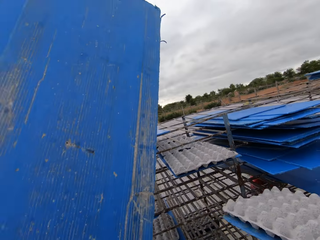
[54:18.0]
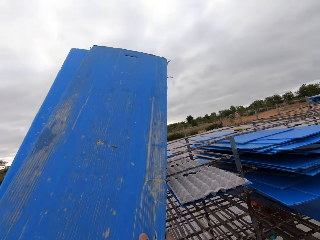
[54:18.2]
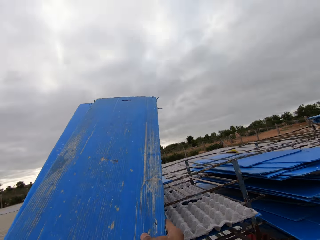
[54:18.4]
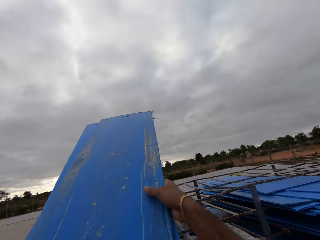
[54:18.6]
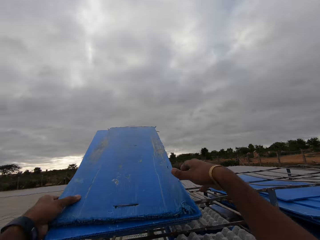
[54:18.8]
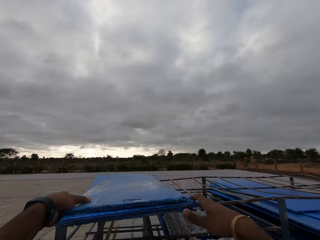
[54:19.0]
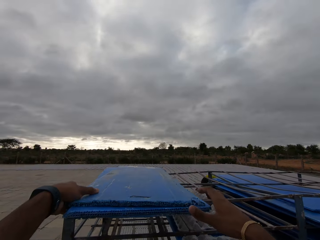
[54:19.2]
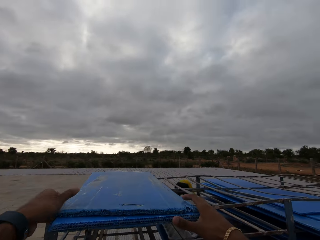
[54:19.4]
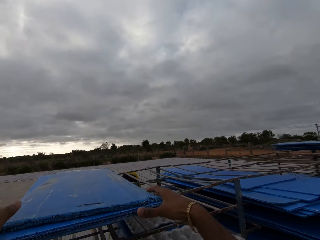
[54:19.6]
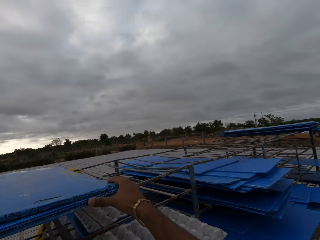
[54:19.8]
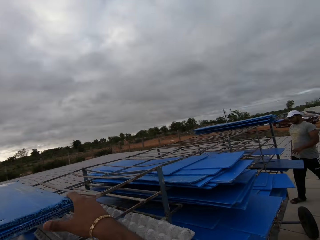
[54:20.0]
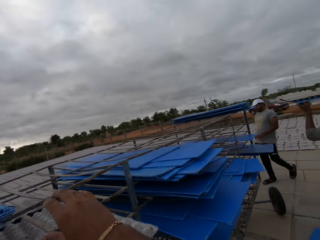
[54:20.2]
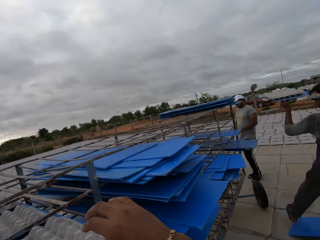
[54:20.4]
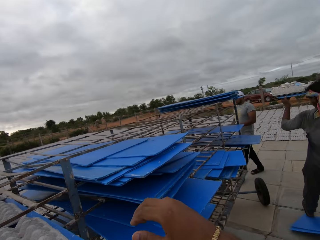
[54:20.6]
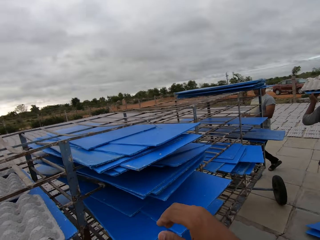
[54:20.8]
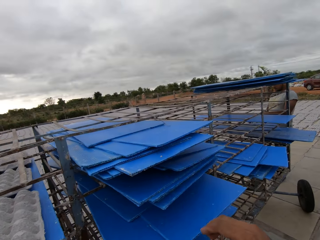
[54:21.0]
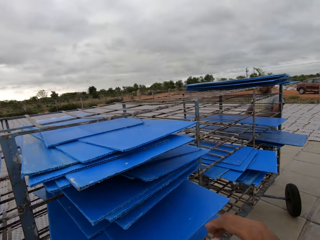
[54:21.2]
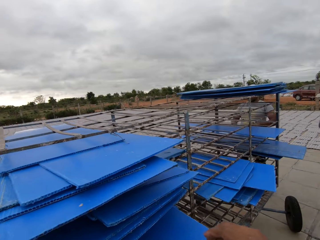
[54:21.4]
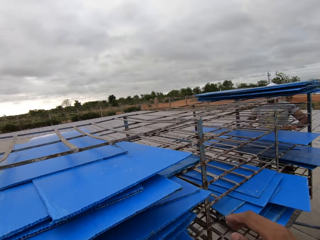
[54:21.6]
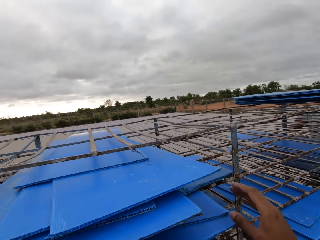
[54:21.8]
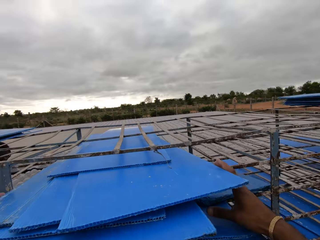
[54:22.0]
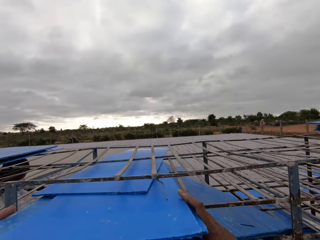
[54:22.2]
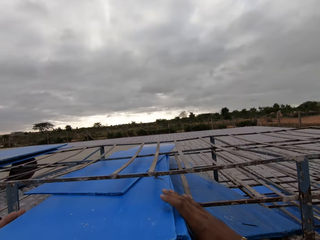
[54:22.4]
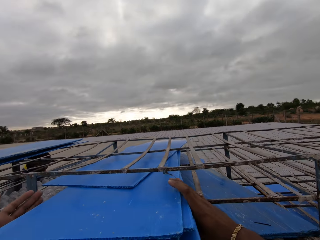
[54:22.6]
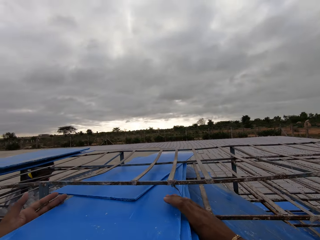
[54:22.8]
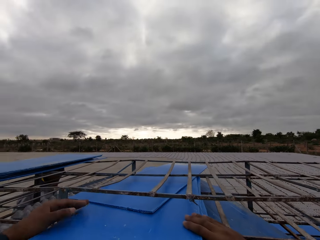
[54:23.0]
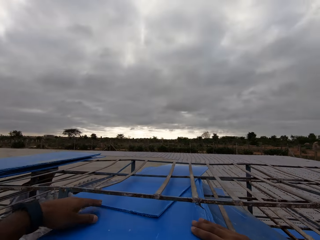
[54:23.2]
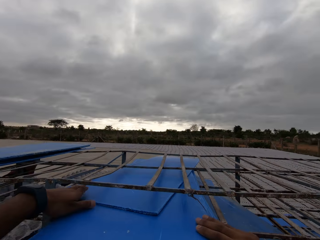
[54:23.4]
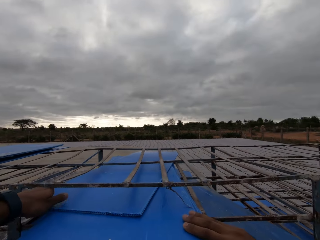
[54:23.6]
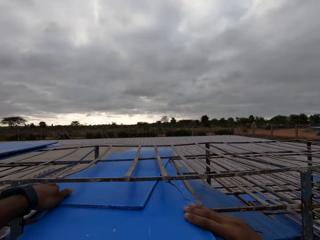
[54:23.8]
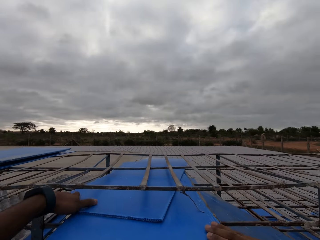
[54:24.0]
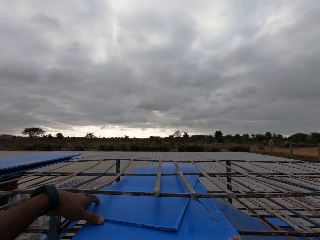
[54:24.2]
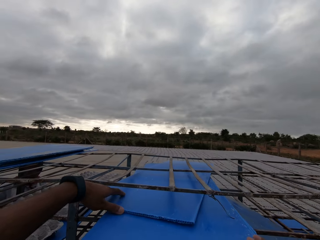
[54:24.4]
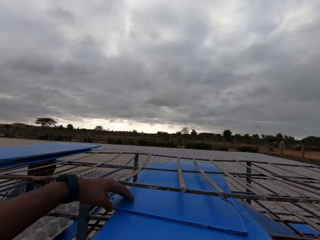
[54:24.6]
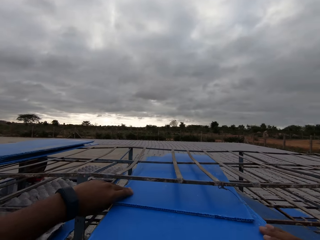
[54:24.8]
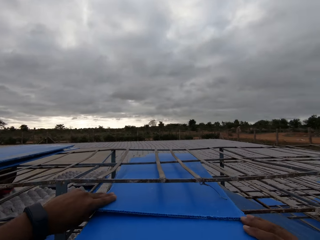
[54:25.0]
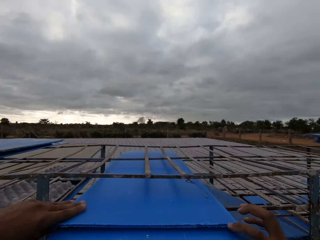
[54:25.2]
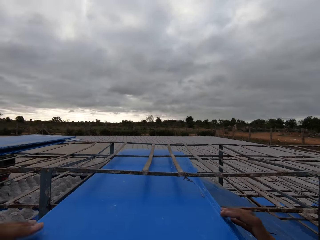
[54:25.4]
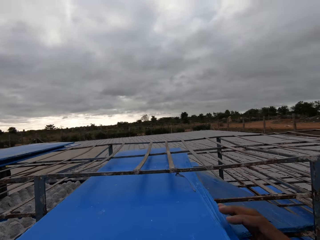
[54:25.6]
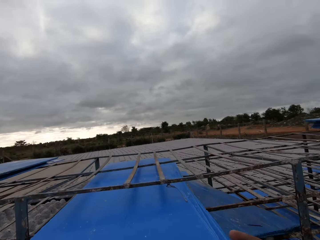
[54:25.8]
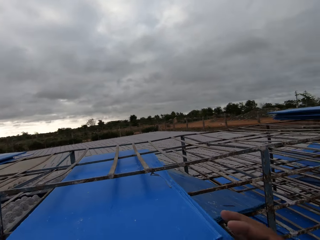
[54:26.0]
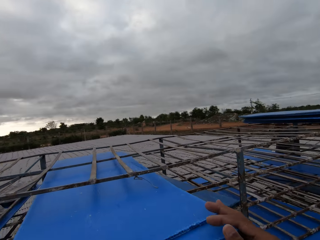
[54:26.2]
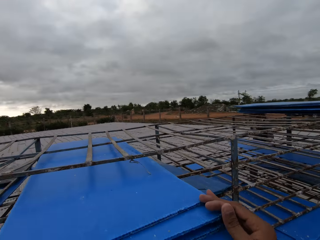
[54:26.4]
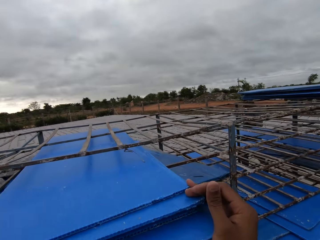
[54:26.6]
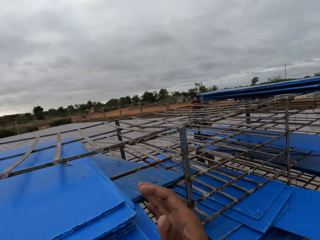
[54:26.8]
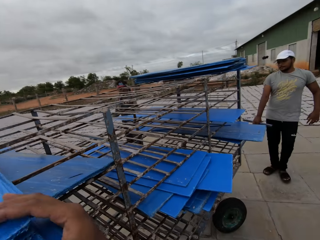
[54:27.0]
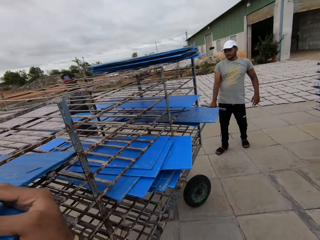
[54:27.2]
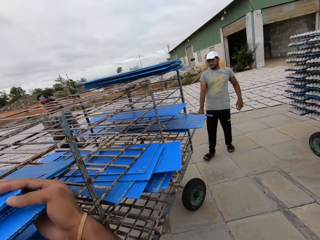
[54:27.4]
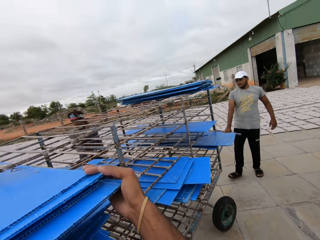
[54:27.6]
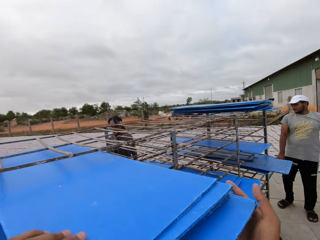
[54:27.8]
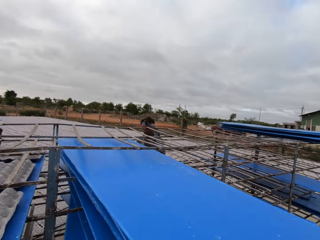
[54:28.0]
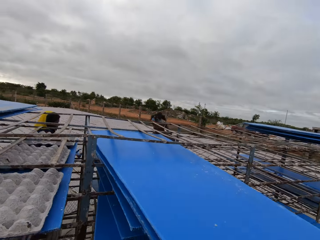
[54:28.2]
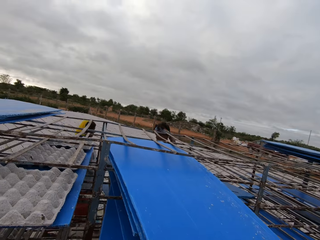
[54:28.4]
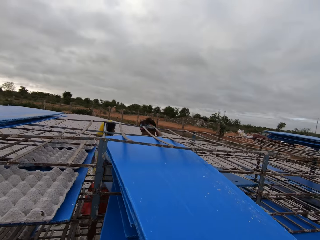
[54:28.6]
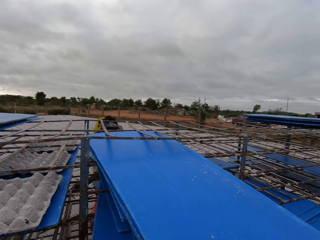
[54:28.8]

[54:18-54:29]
The camera wearer drops the polypropylene plastic on the crate rack with both hands. They carry a polypropylene plastic from the crate rack with both hands.

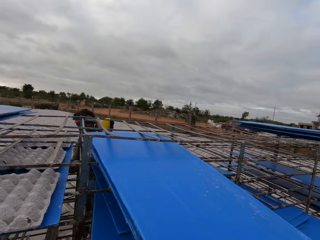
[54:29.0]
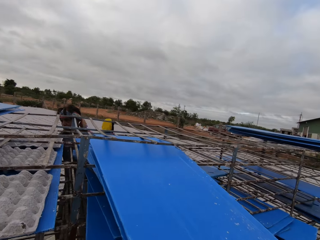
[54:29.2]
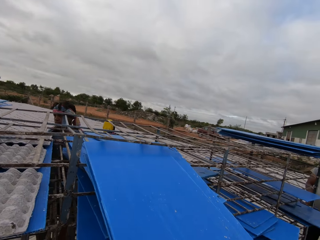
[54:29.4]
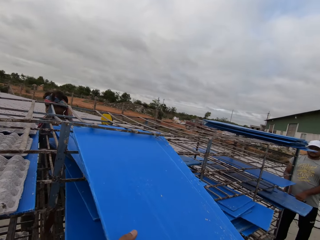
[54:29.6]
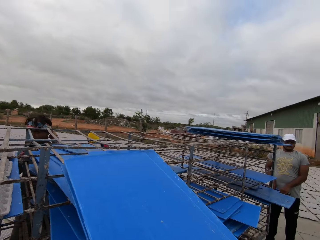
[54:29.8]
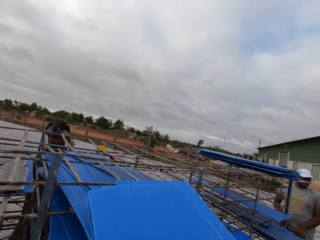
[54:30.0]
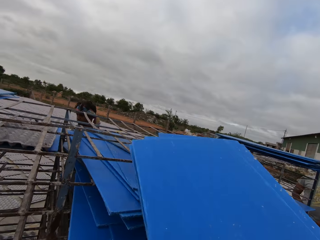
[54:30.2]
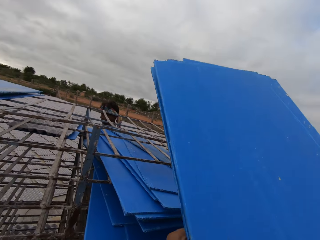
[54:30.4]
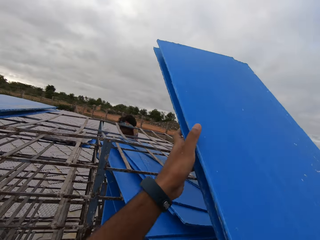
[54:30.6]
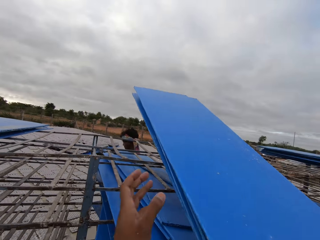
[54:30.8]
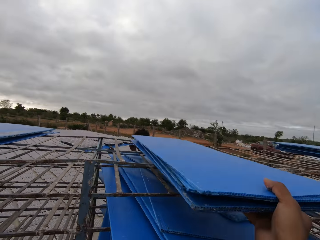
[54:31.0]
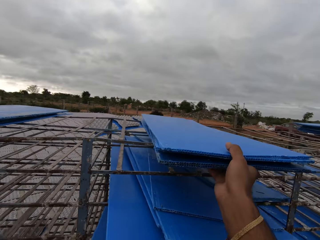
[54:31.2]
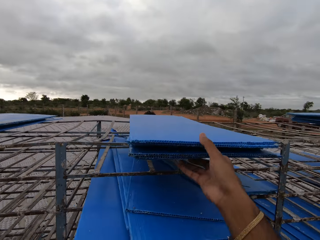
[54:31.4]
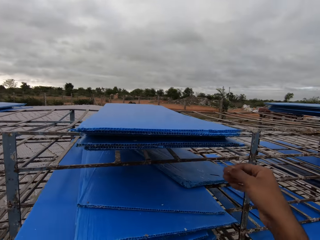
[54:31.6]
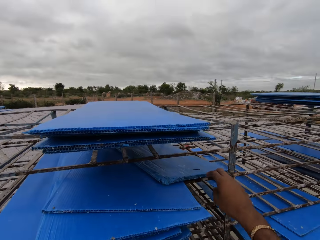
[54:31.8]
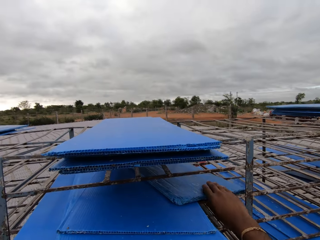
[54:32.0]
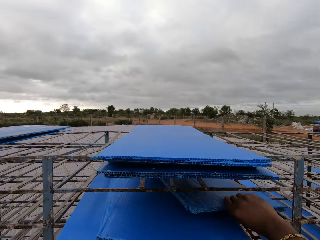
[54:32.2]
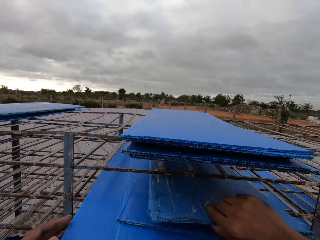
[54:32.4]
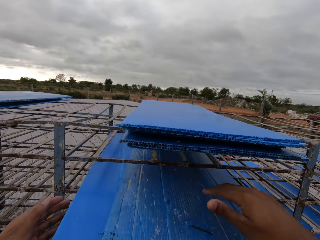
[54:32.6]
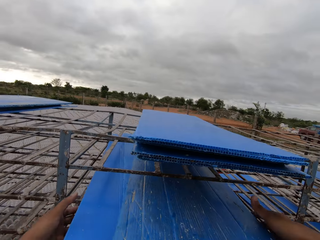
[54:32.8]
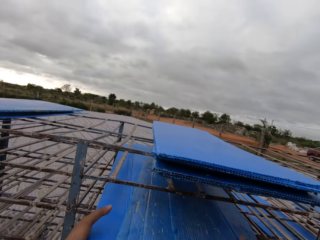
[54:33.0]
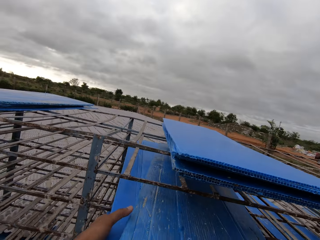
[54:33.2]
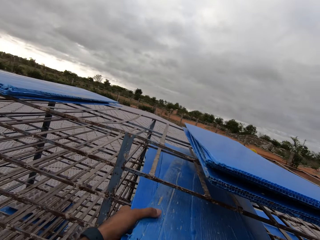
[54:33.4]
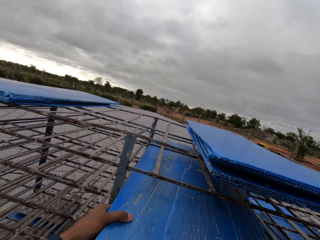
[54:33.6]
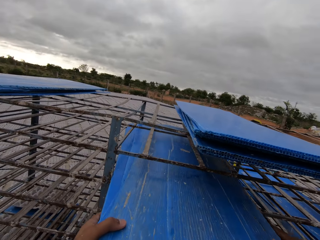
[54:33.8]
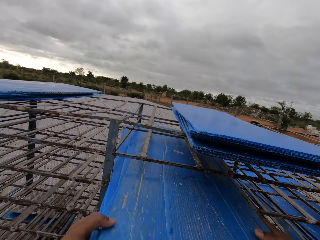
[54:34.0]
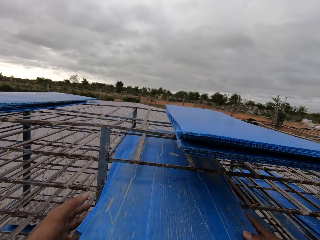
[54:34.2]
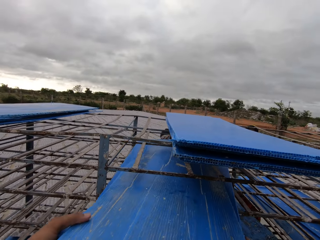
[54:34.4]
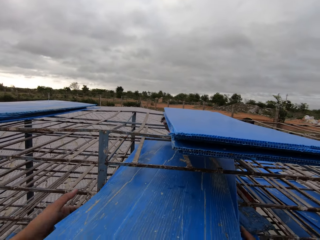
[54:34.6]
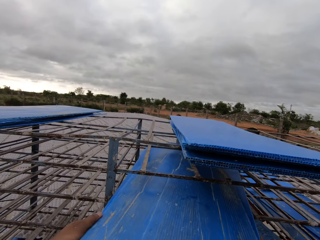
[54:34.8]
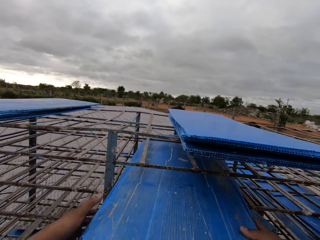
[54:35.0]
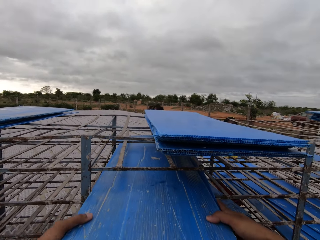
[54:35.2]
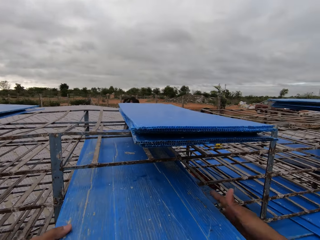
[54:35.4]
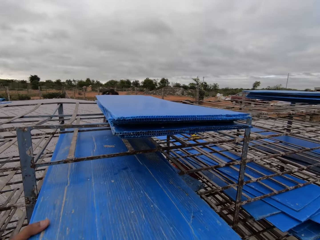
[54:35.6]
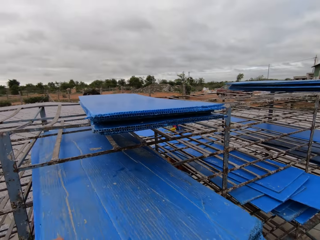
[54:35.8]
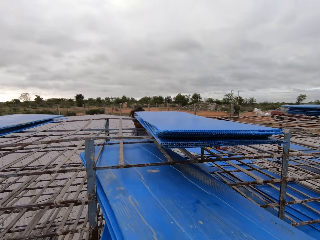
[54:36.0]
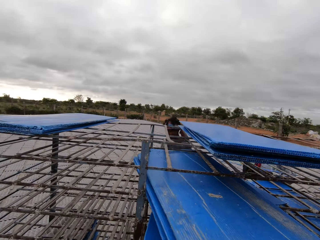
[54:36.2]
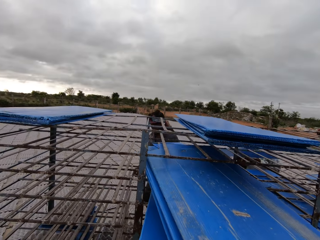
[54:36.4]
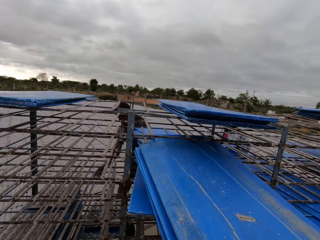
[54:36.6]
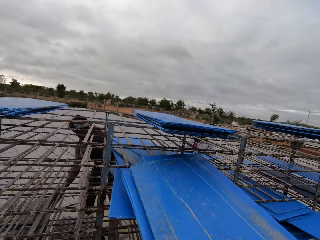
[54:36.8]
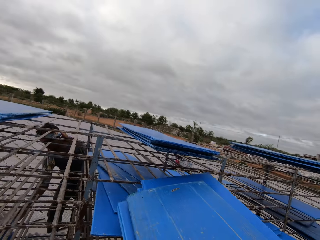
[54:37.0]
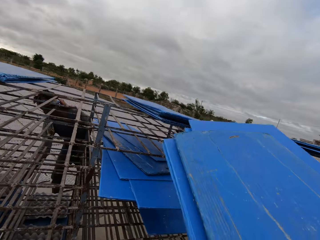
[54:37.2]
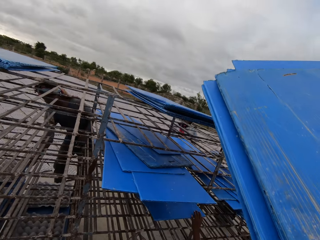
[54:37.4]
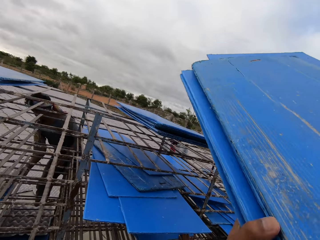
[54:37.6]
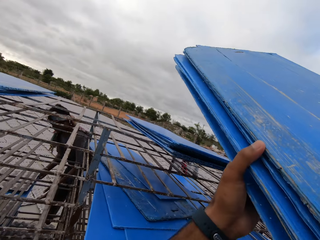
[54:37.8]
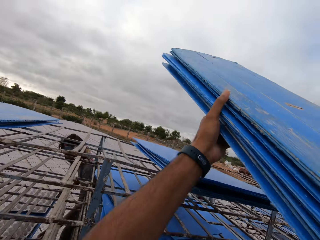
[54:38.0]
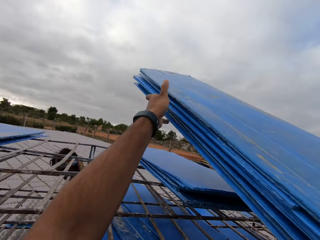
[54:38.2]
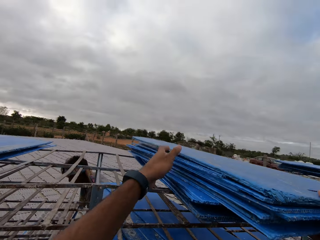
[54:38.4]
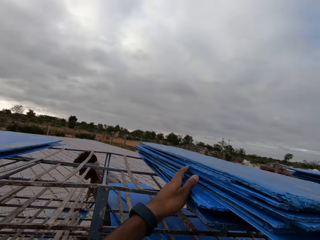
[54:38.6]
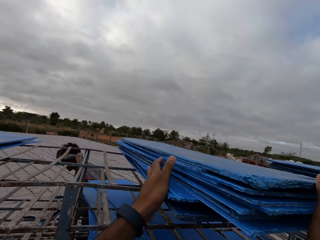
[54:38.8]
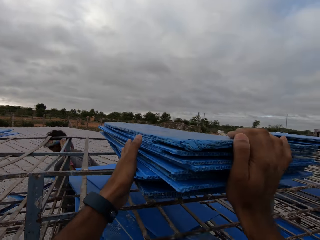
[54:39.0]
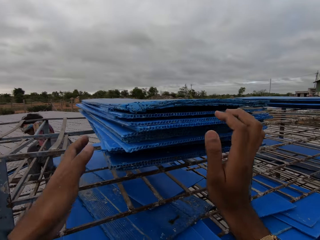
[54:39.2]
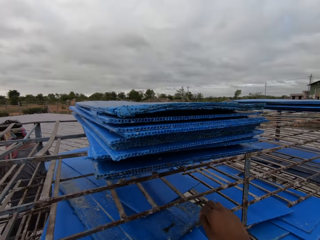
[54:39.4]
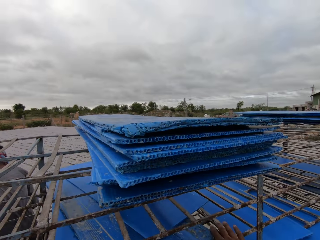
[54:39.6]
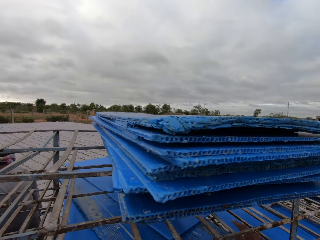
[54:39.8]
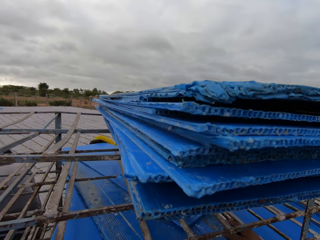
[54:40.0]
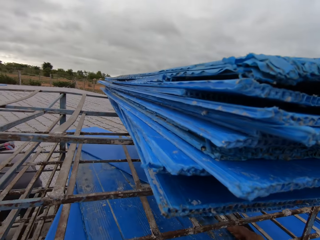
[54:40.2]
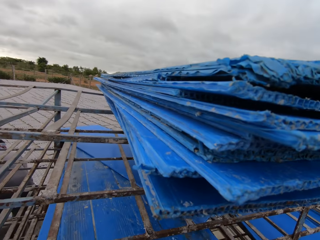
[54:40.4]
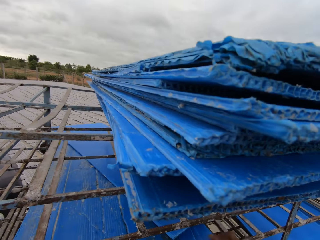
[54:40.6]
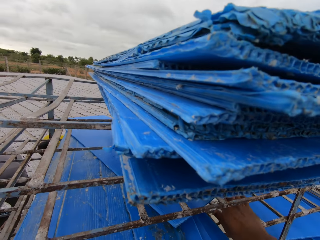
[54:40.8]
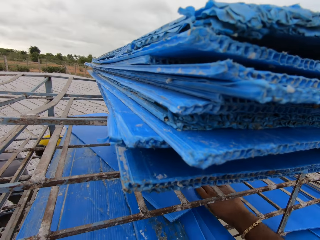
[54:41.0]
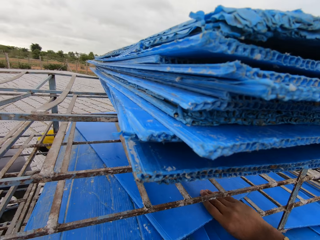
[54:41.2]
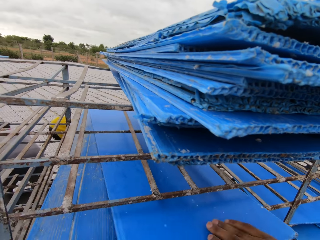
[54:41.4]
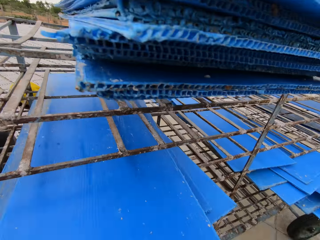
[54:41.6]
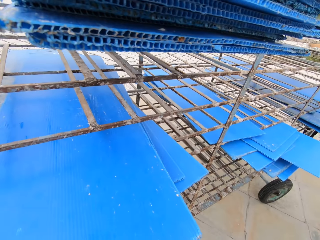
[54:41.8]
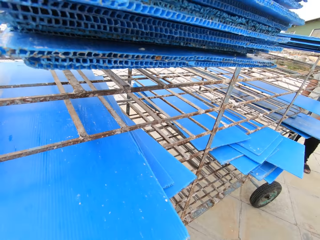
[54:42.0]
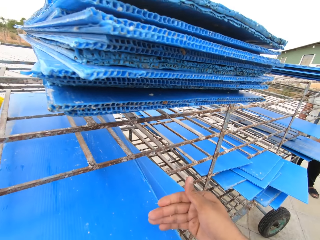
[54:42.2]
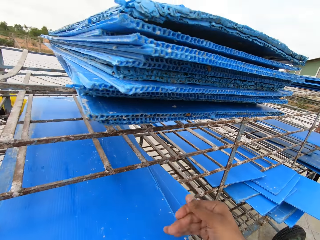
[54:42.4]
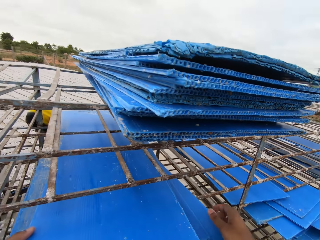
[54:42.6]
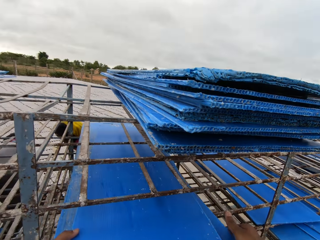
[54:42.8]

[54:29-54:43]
The camera wearer drops the polypropylene plastic on the crate rack with his right hand. He carries a polypropylene plastic from the crate rack with both hands. A man carries an egg crate with a polypropylene plastic in the crate rack with both hands. The camera wearer drops the polypropylene plastic on the crate rack with both hands. He carries a polypropylene plastic from the crate rack with both hands.
